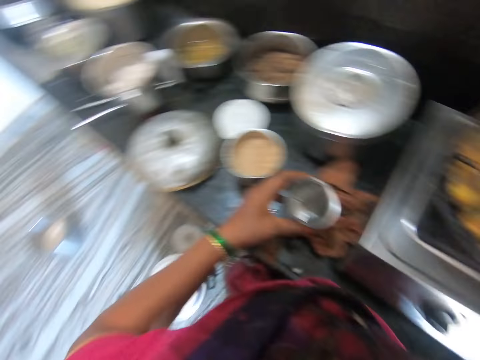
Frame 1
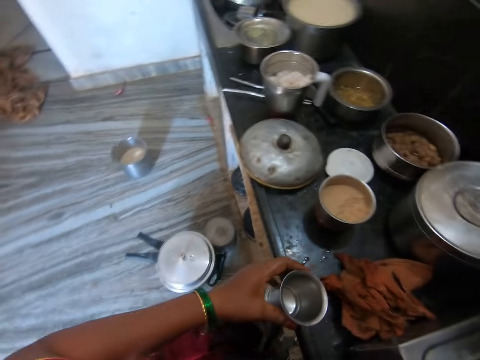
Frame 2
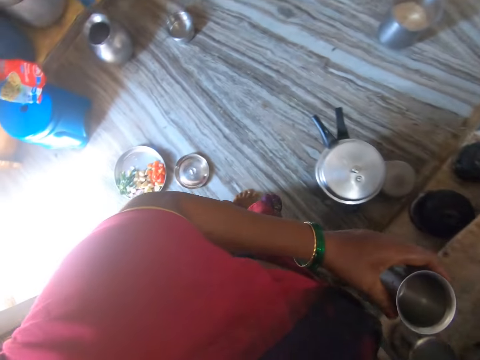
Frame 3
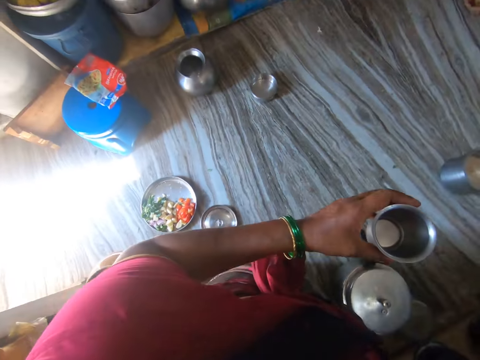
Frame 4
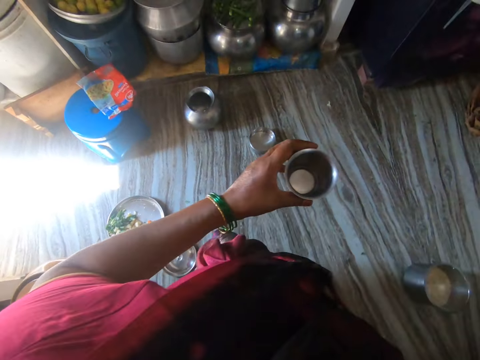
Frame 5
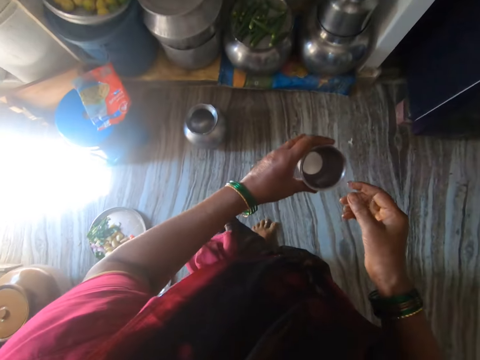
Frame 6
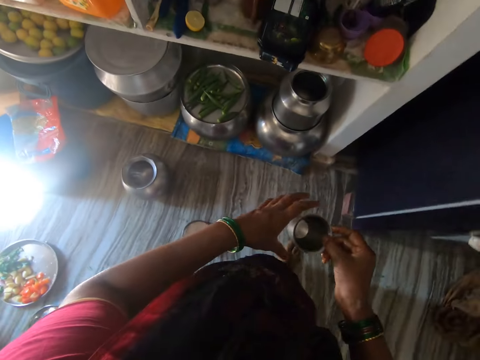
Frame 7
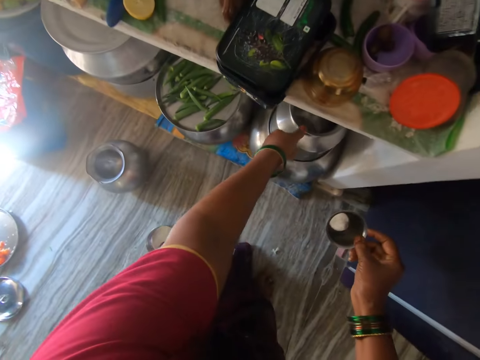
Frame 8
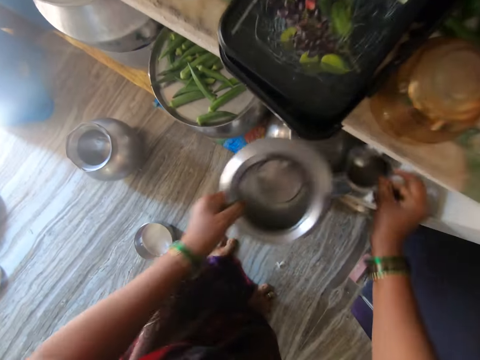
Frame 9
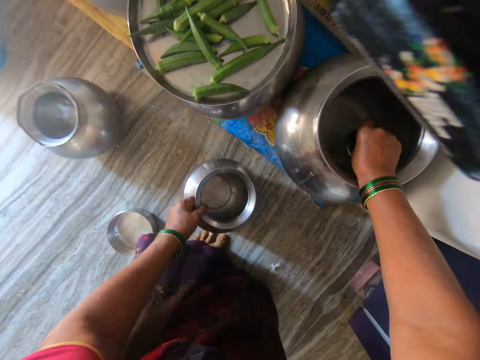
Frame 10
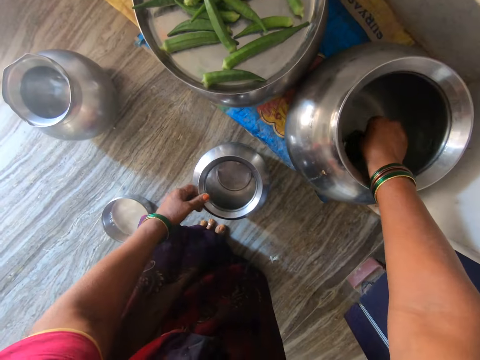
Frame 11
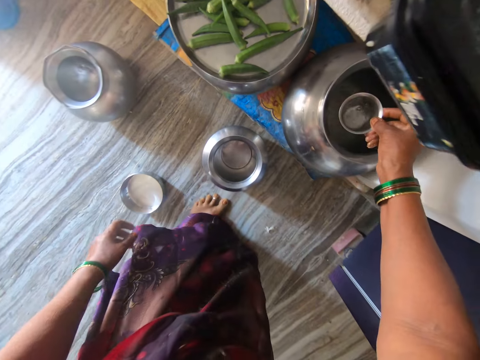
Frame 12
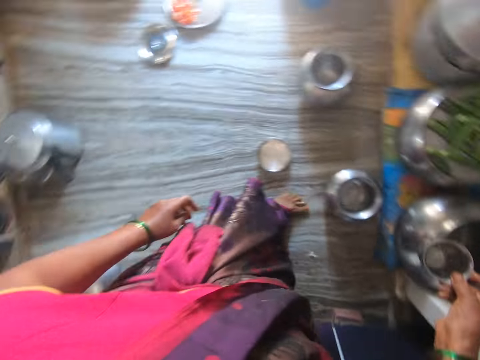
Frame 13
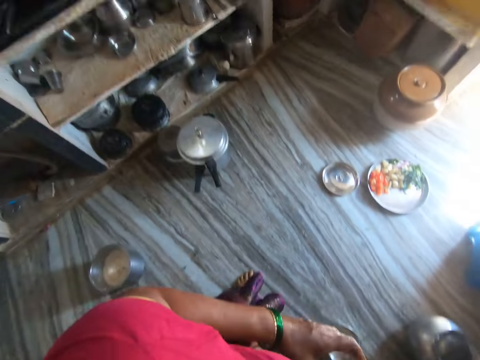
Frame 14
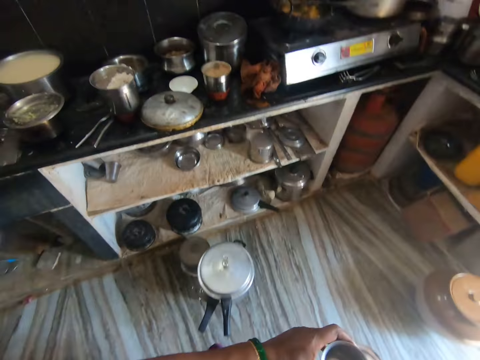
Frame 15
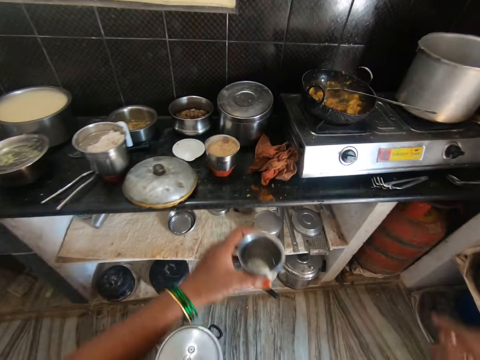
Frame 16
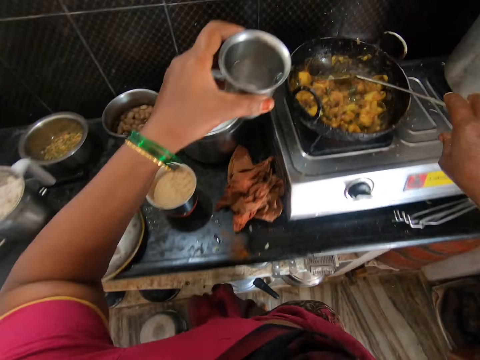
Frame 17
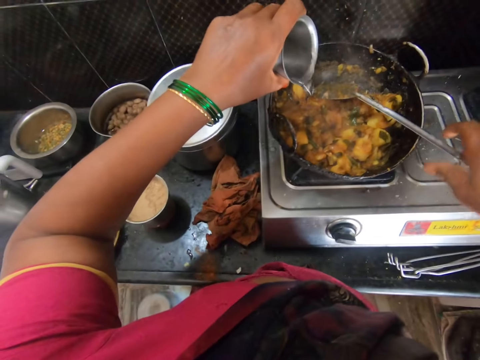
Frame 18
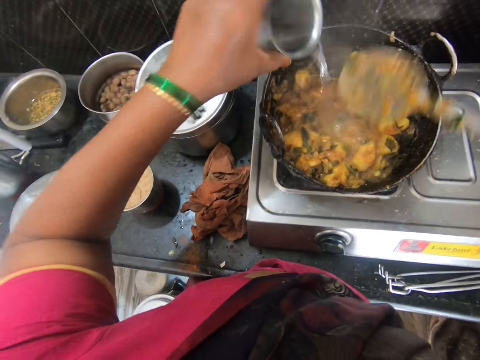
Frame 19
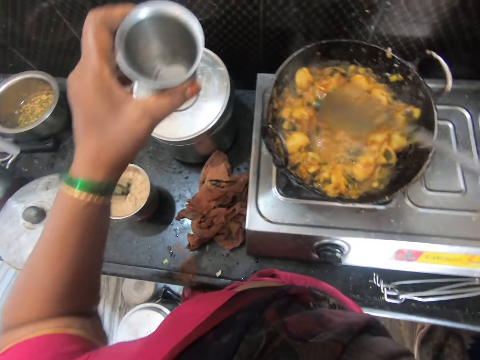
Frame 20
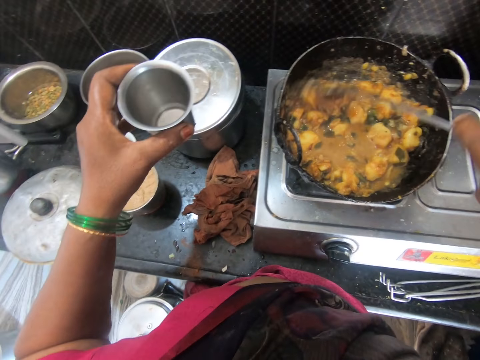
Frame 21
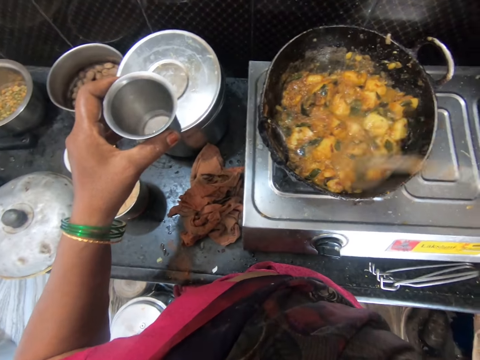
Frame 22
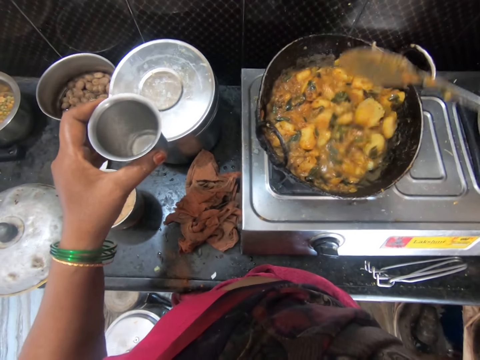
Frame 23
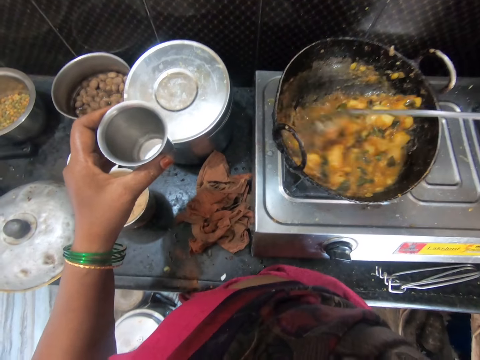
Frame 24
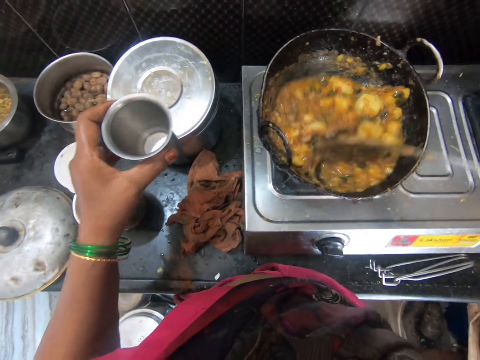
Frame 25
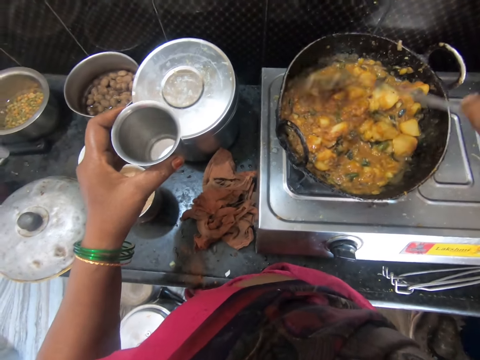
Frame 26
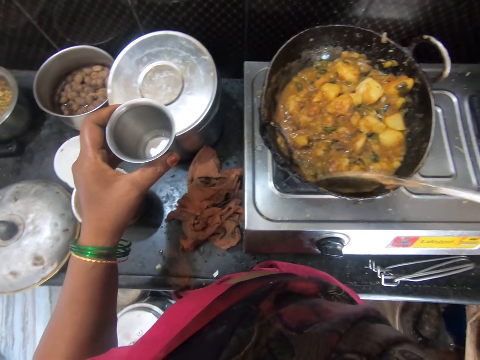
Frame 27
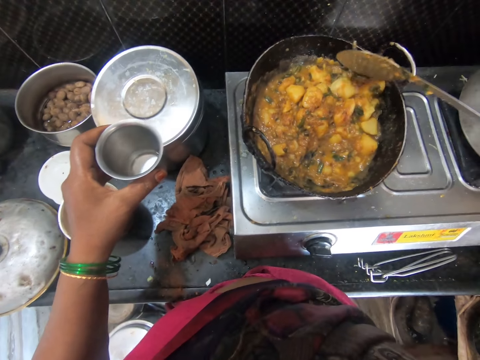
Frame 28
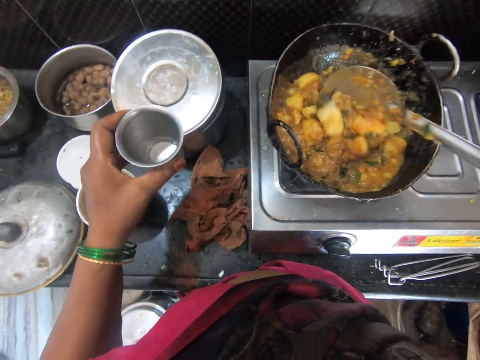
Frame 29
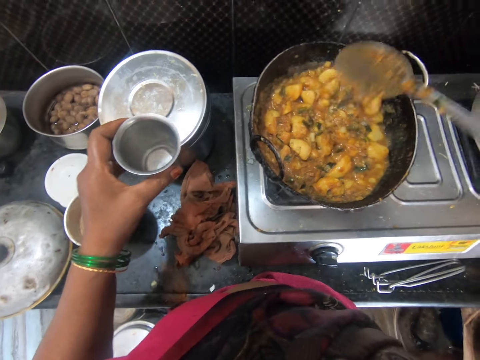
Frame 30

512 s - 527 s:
The camera wearer walks across the kitchen. She holds the stainless steel glass or cup in her right hand and passes the cup to her right hand. She bends. She picks up the stainless steel can. She removes a plate with her left hand. She fetches water in the stainless steel can. She takes water from a pot in another shelf with the cup in her right hand. She drops the plate on a pot on the floor. She places the stainless steel can on the floor. She fetches water in the stainless steel can. She stands up. She holds the stainless steel glass in her left hand and walks to the cooking area. She passes the cup of water in her right hand to her left hand. She holds the skimmer spoon with her right hand. She picks up the spoon inside the pot with her right hand. She pours the water inside the cup into the pot. She stirs the water with the food inside the pot with the spoon in her right hand.

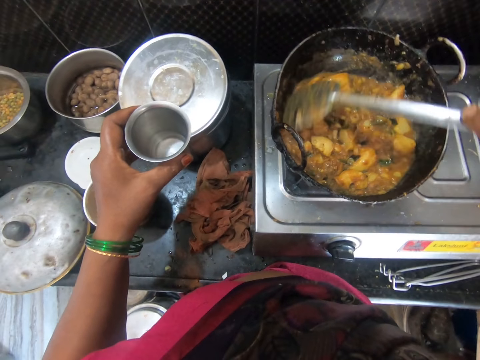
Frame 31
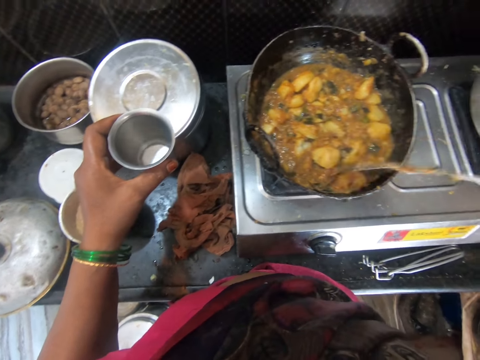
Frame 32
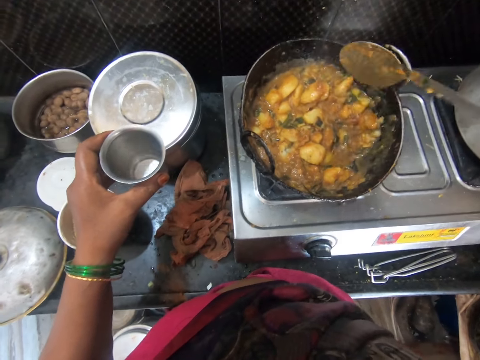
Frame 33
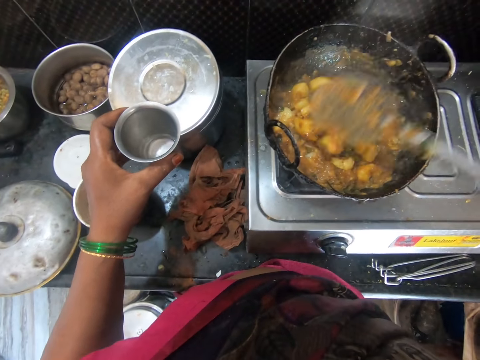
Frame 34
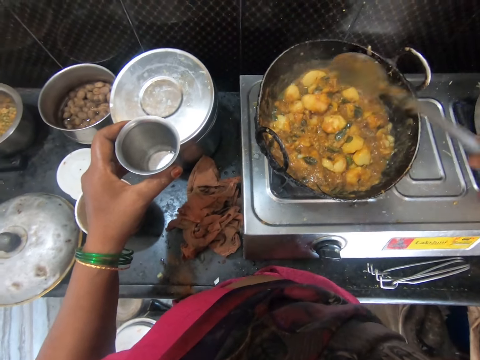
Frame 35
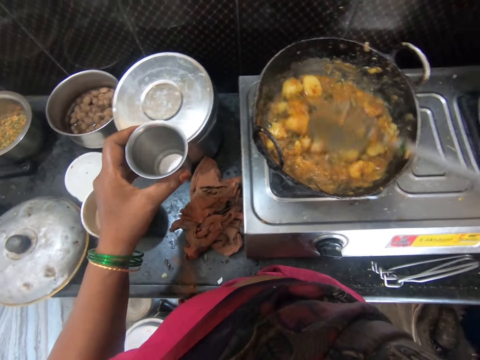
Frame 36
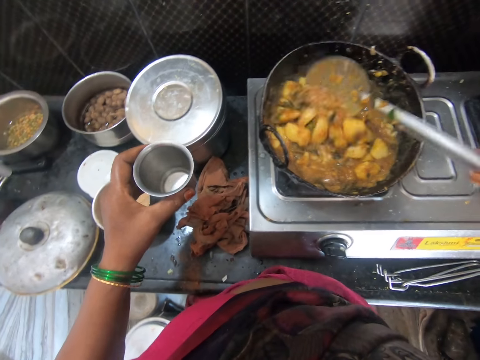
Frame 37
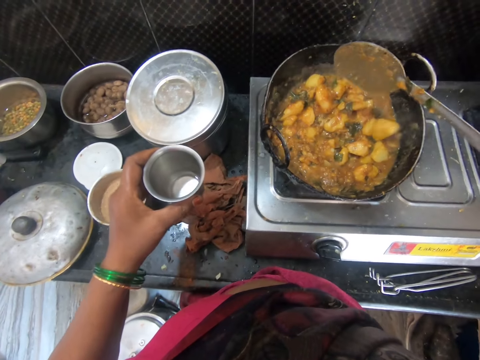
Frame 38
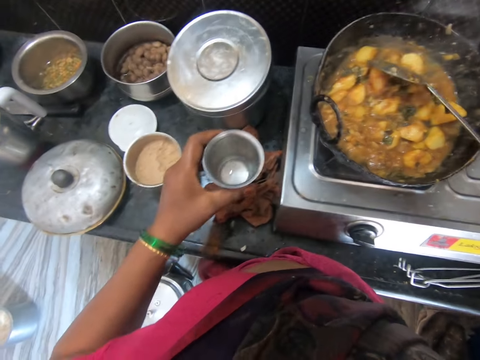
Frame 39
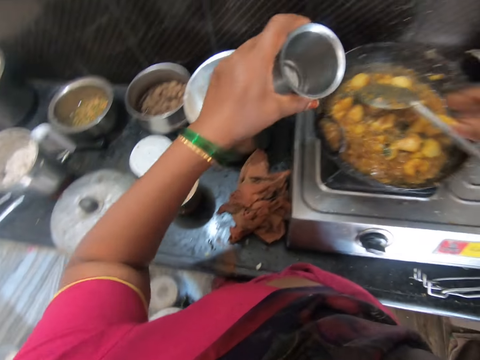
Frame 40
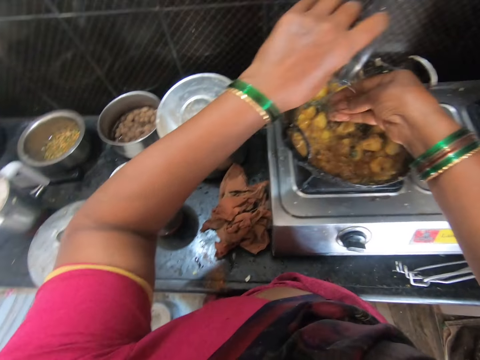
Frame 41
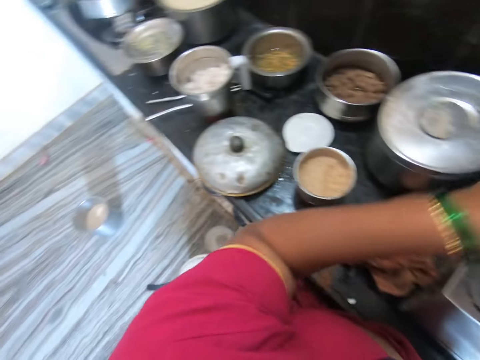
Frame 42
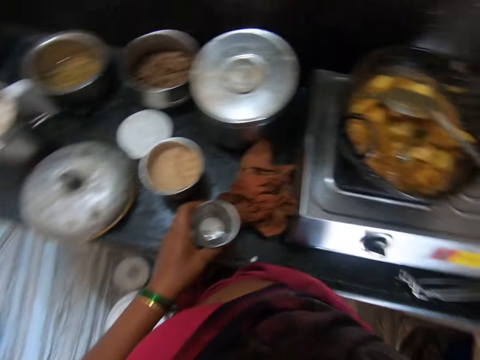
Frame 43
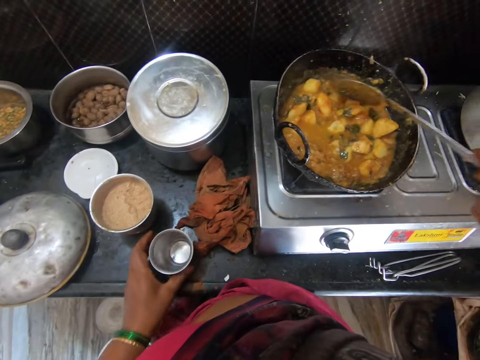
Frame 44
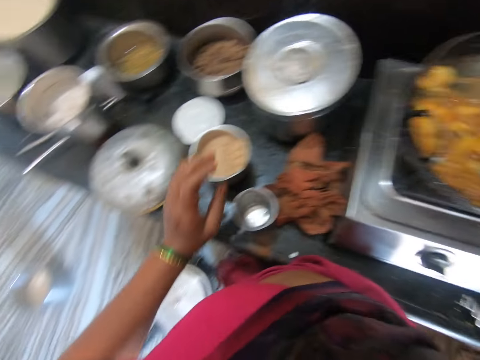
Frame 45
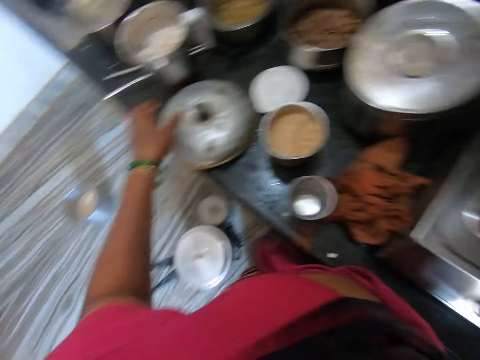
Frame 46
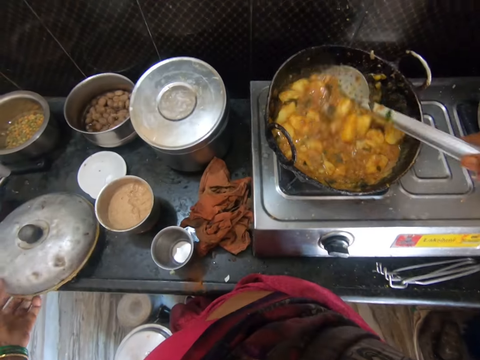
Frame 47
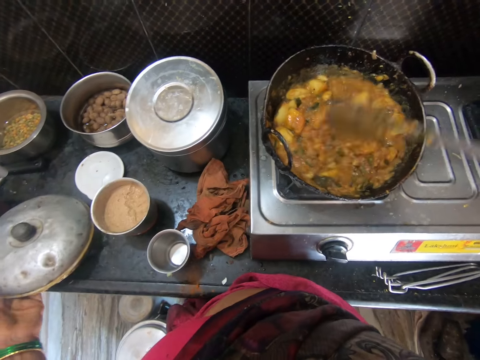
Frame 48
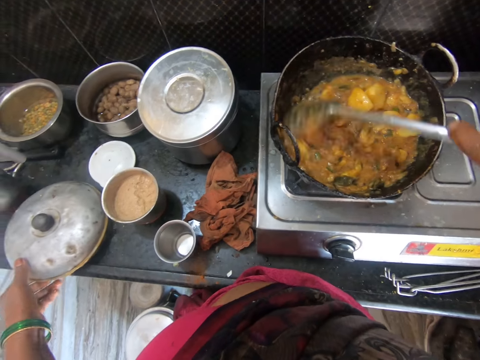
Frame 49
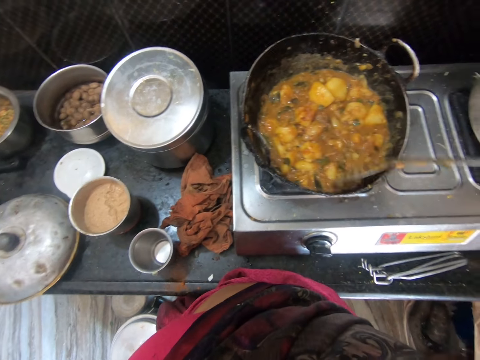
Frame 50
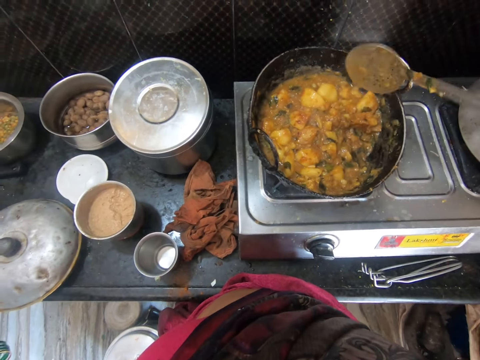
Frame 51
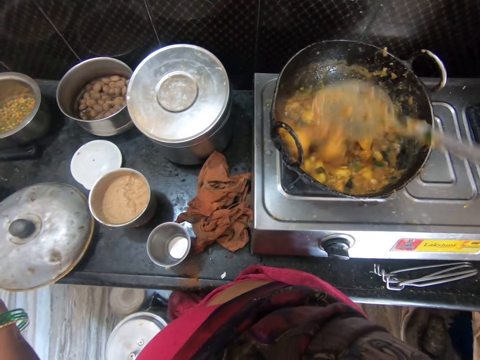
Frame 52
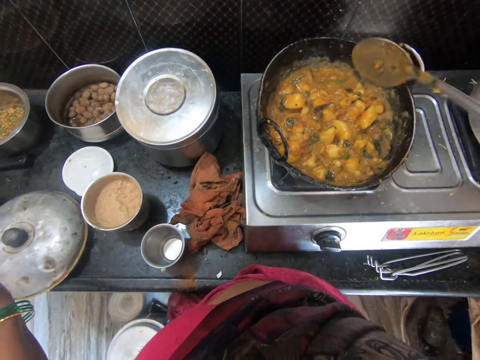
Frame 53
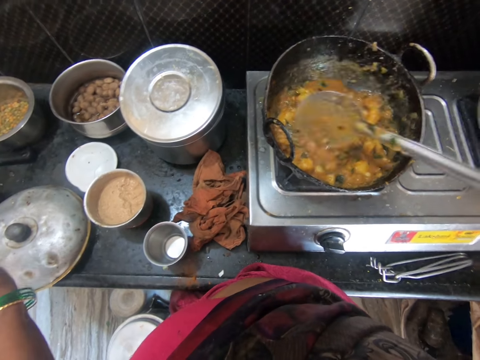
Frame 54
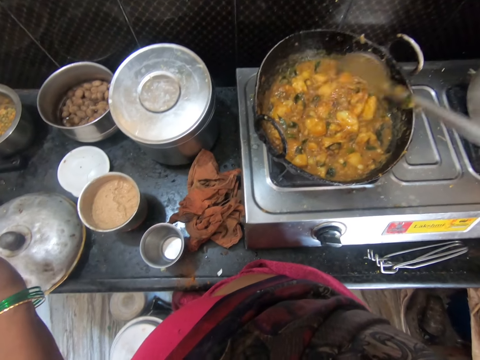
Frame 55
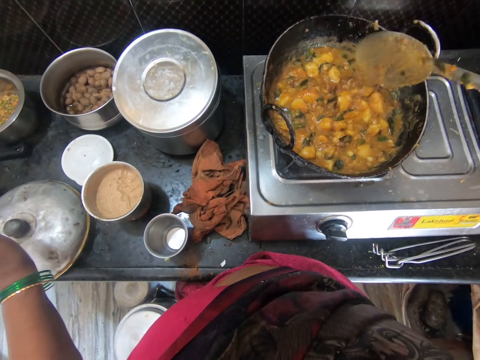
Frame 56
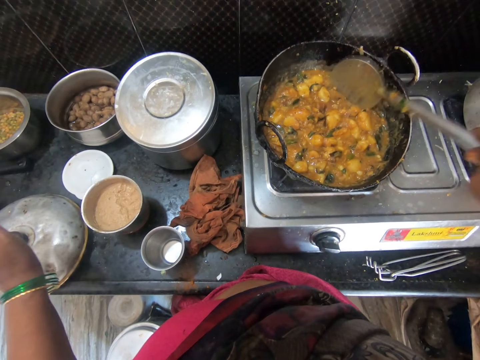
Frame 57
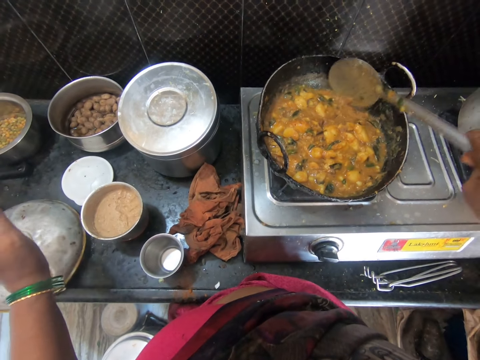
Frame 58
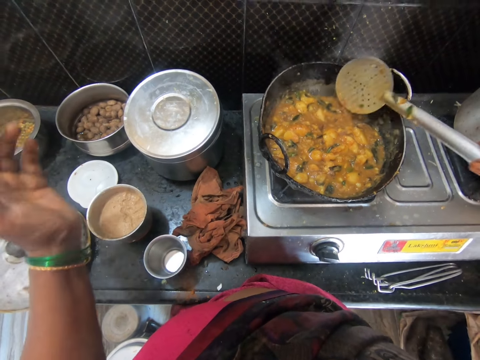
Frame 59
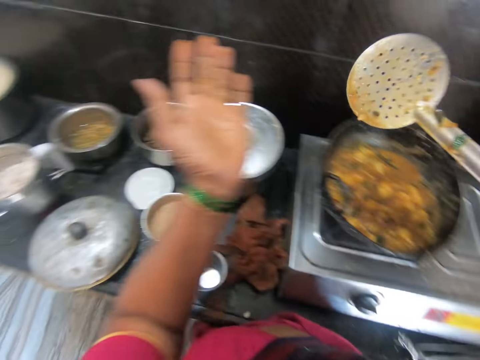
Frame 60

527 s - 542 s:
The camera wearer drops the spoon inside the pot on the cooker. She rinses her right hand with water inside the pot on the cooker. She drops the cup in her left hand on the cabinet. She holds the skimmer spoon with her right hand. She stirs food in the cooking pot with the skimmer spoon. She holds the stainless steel lid. She stirs the water with the food inside the pot with the spoon in her right hand. She picks up the cover of the pot on the cabinet with her left hand. She drops the cover of the pot on the cabinet with her left hand. She stirs food in the cooking pot with the skimmer spoon. She scoops some soup with the skimmer spoon.
